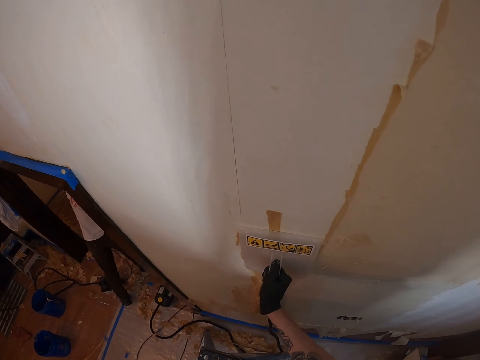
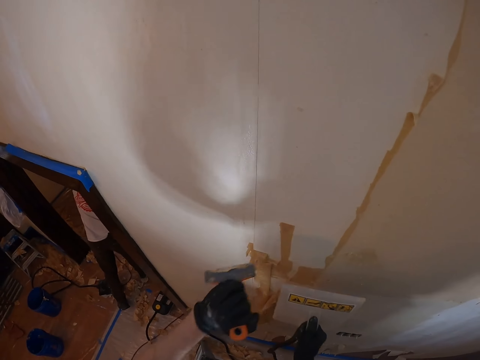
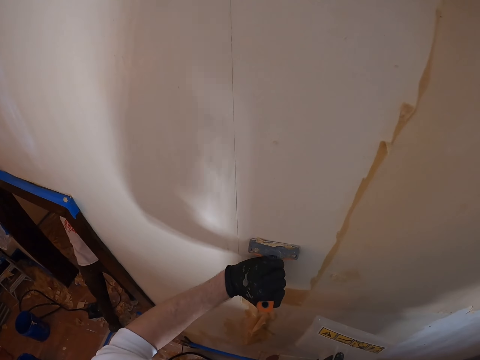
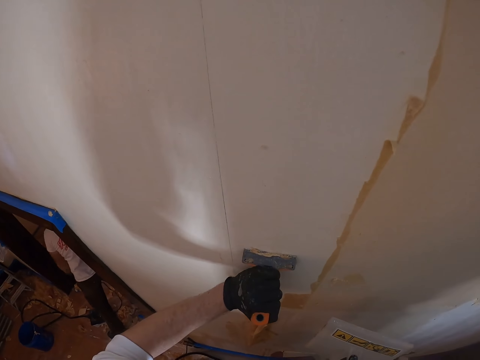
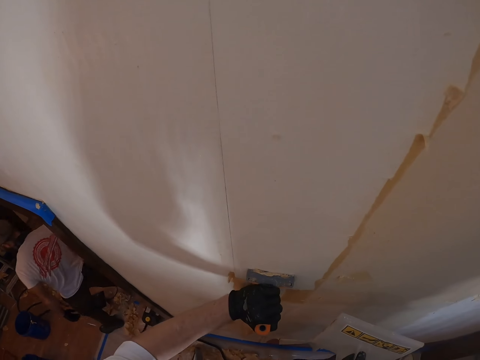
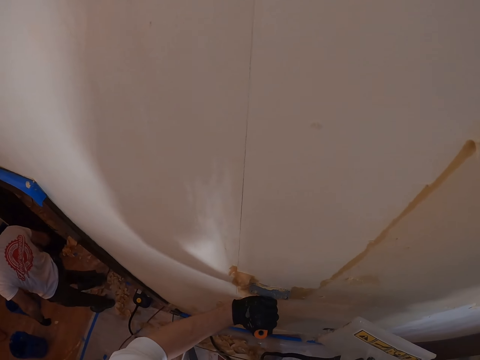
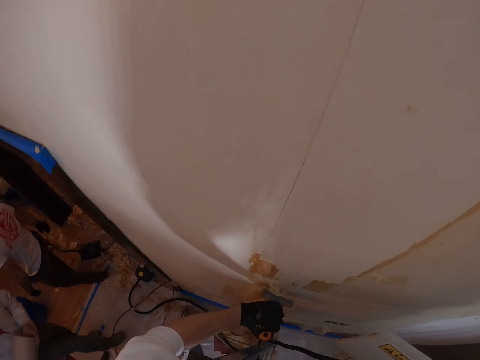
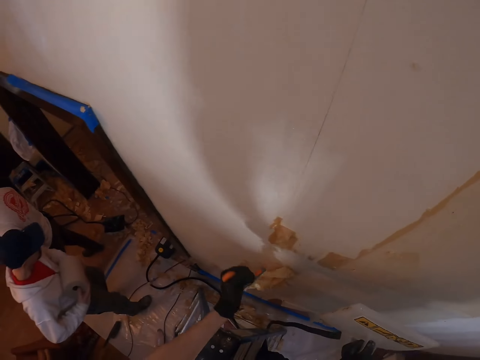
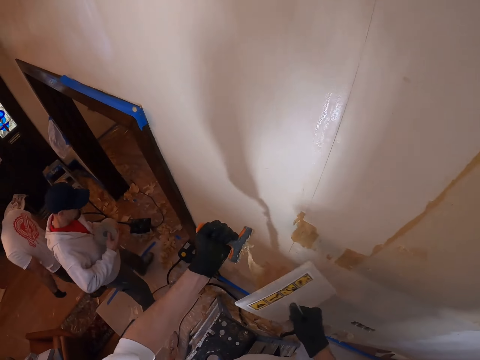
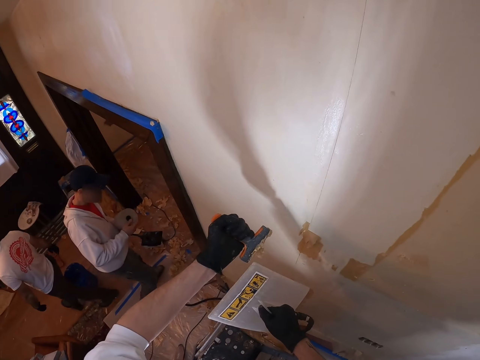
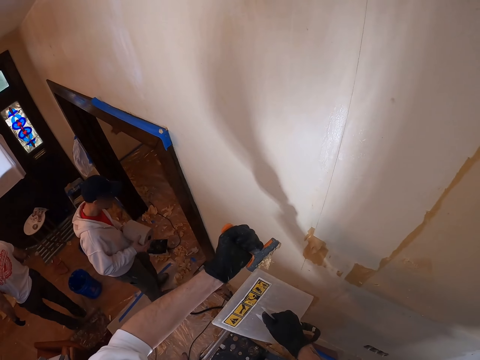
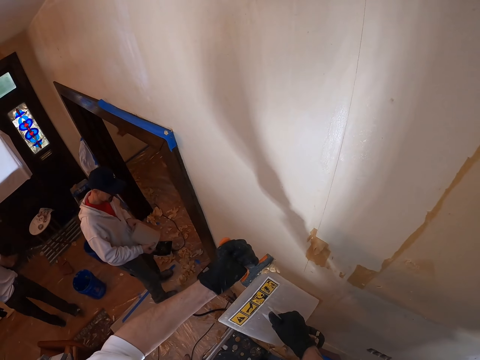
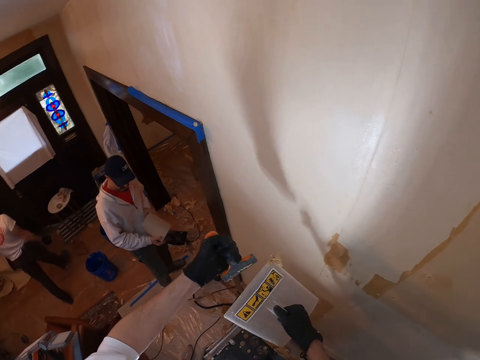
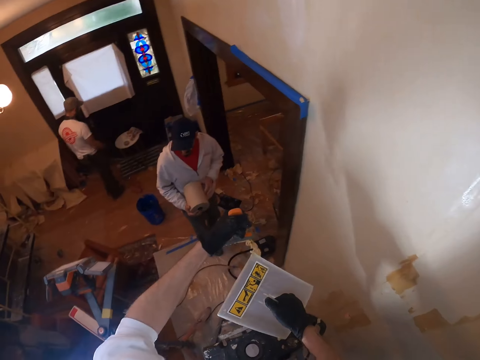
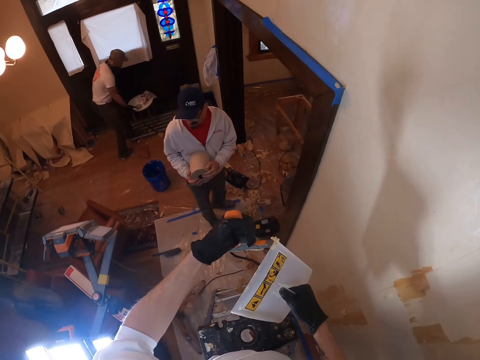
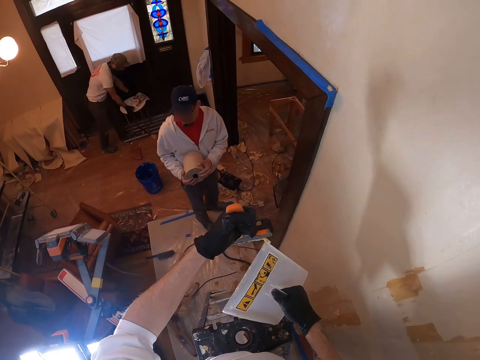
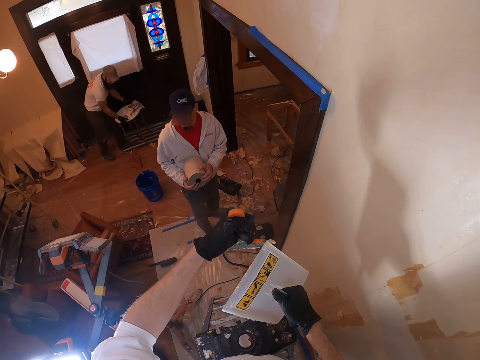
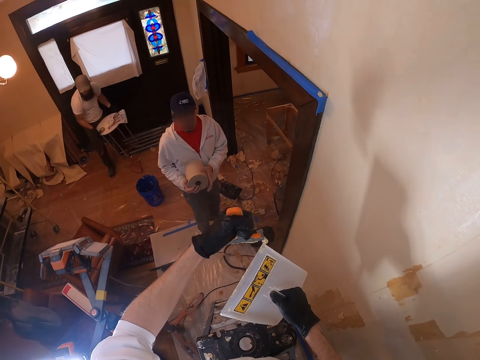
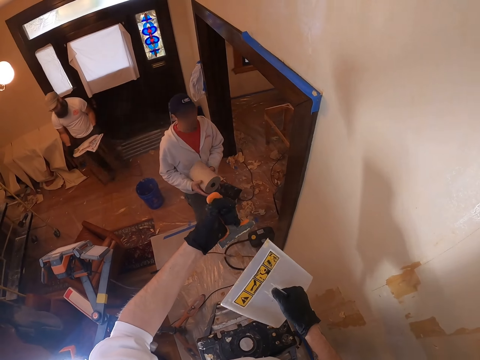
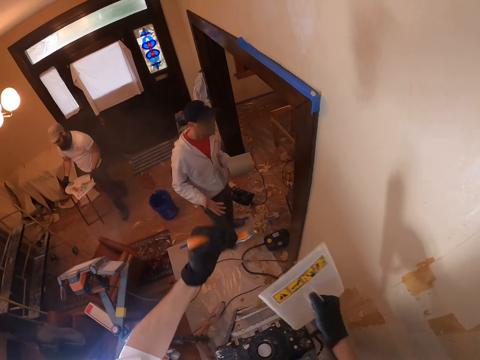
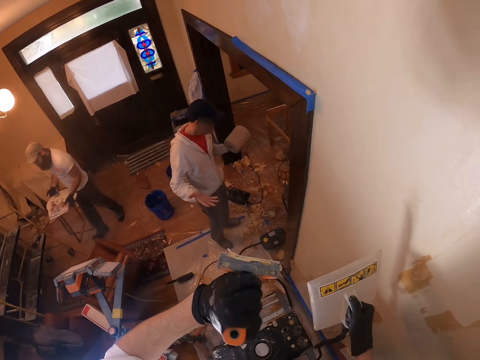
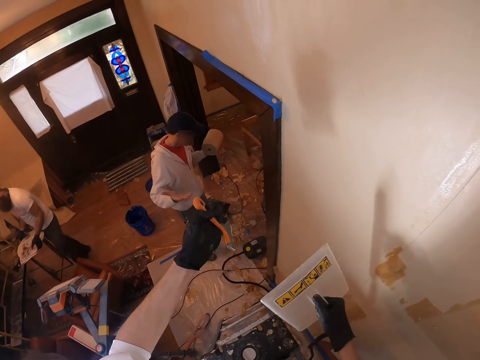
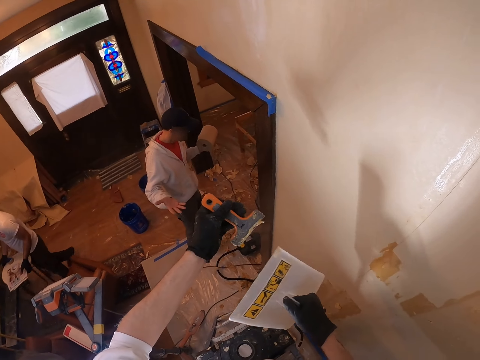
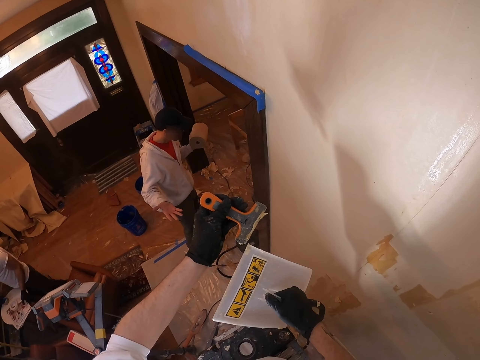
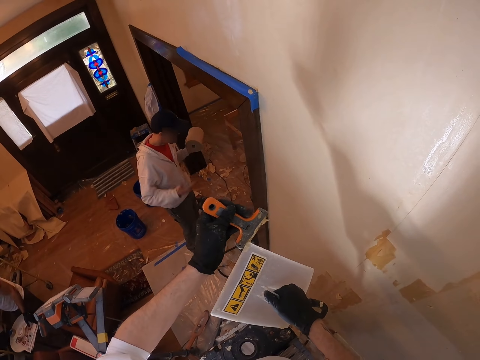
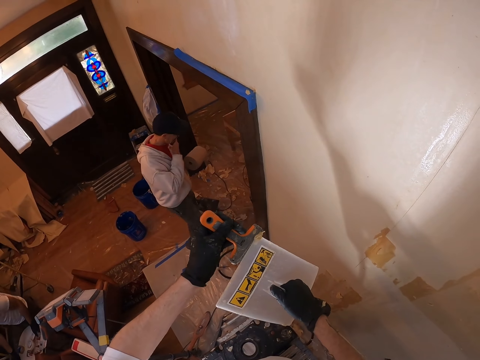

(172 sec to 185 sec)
The camera wearer removes the wallpaper. They remove the paint from the wall. They clean the paint scraper.

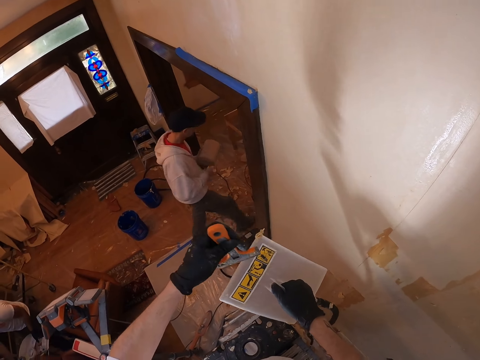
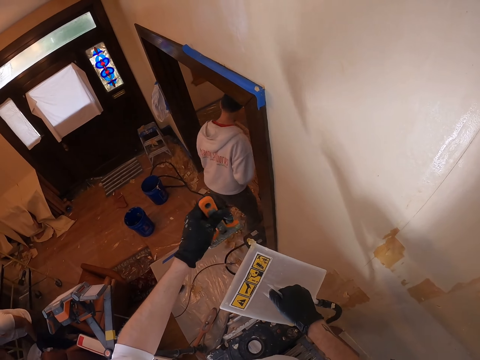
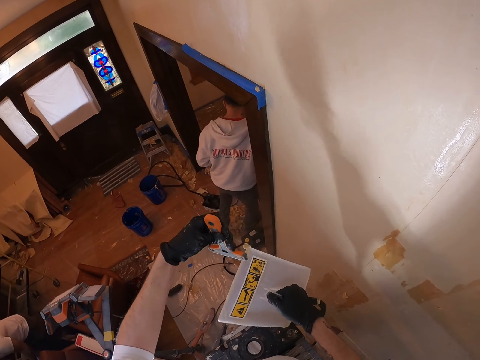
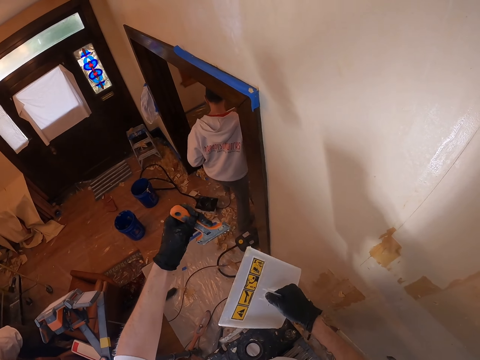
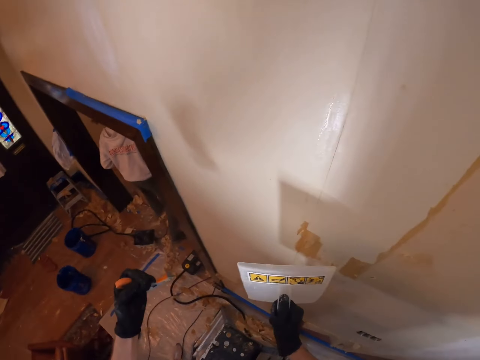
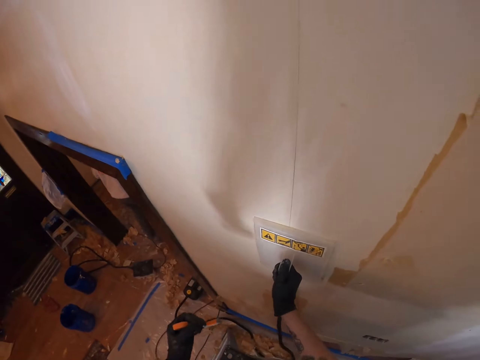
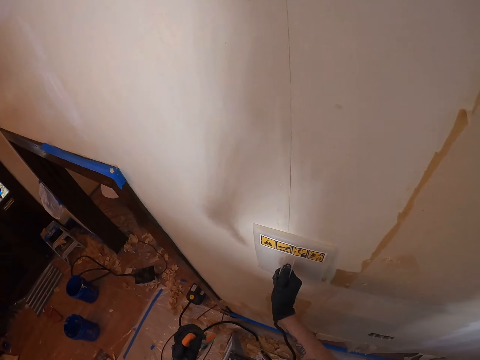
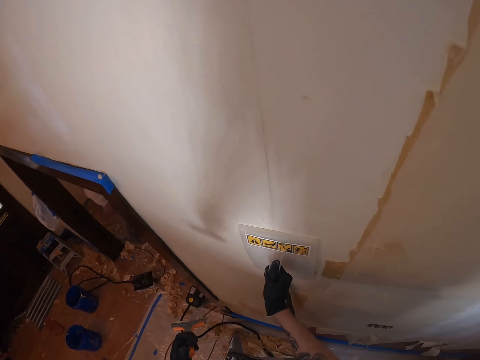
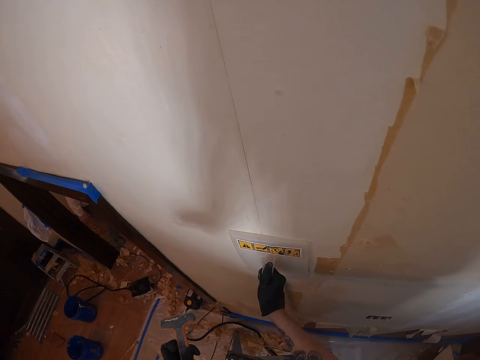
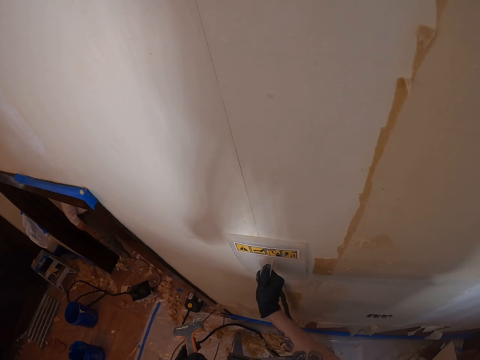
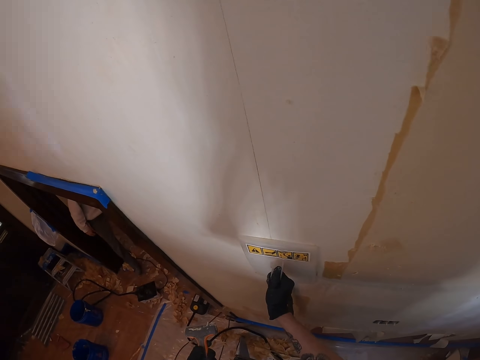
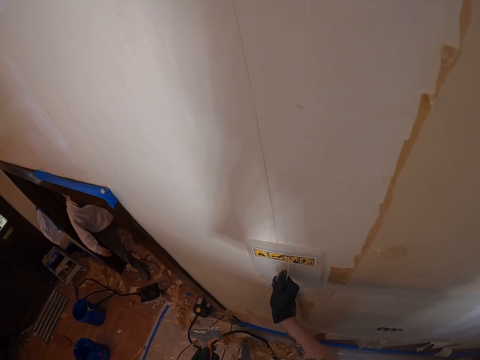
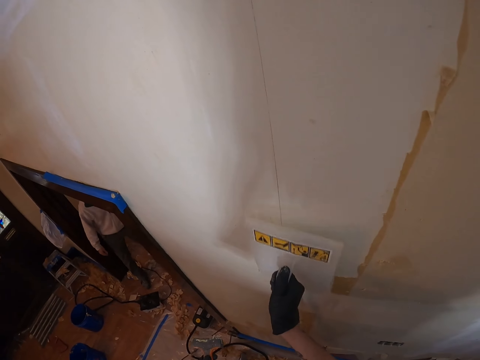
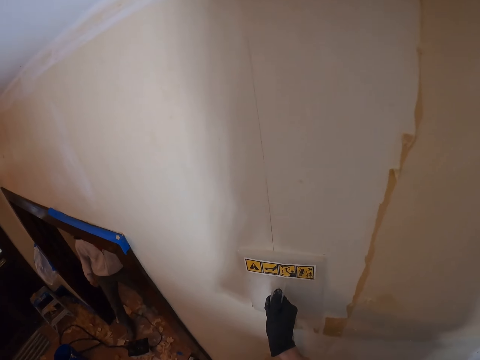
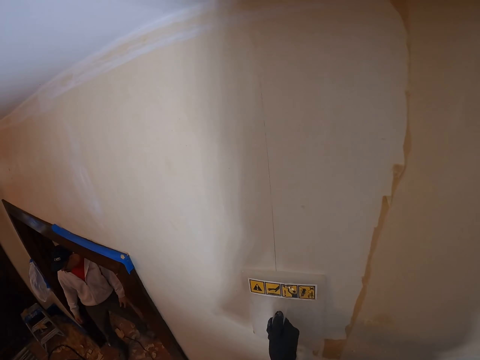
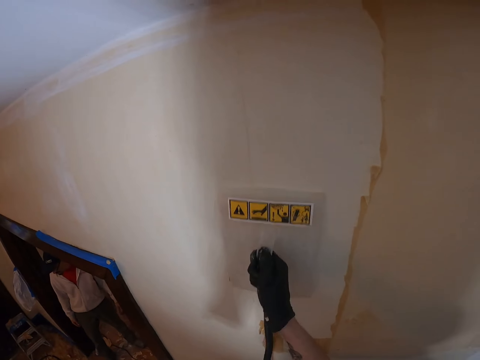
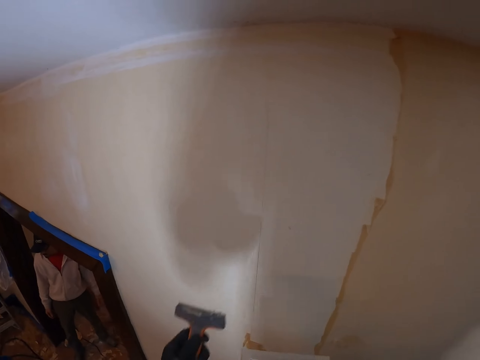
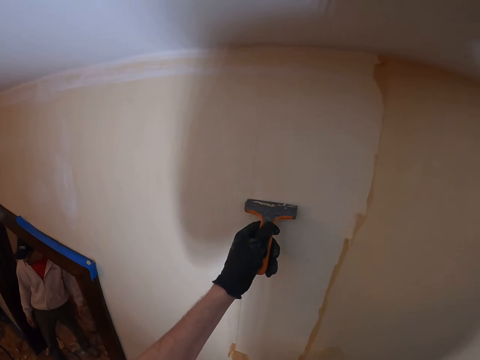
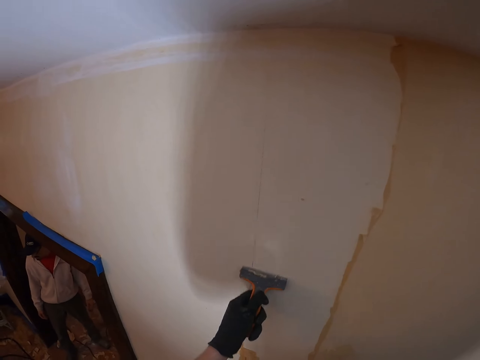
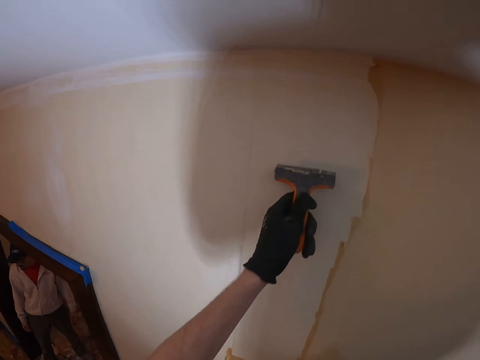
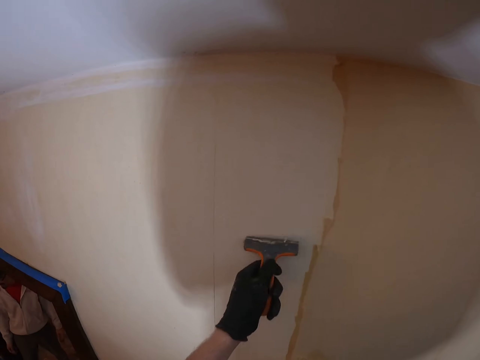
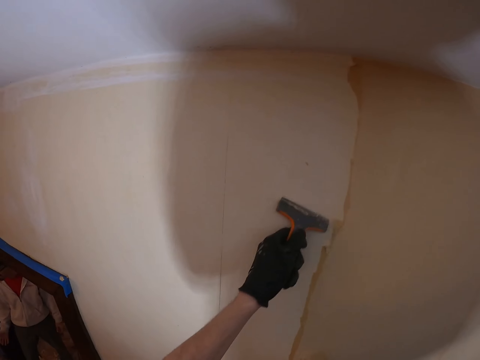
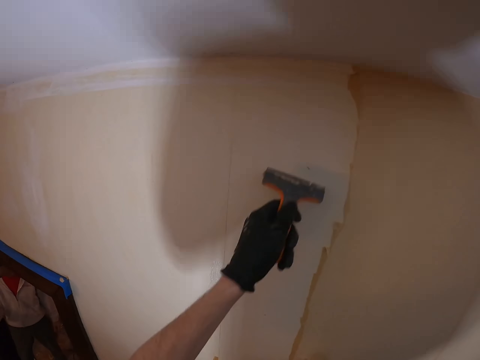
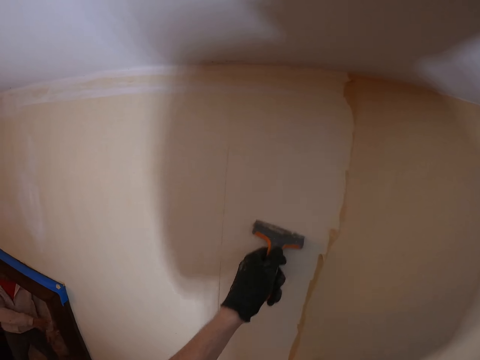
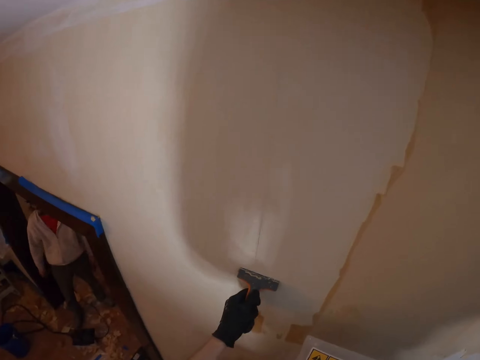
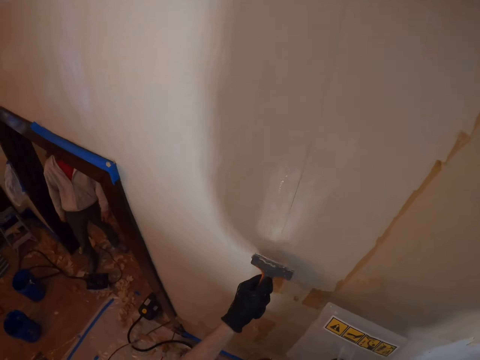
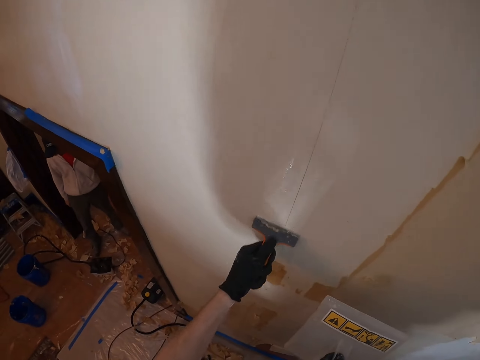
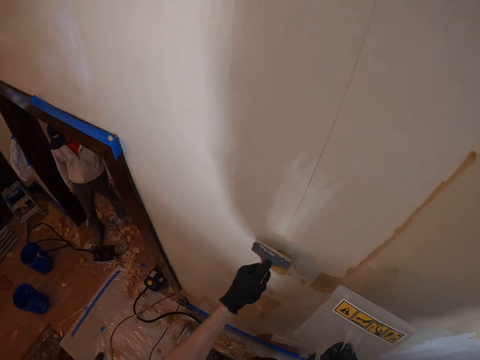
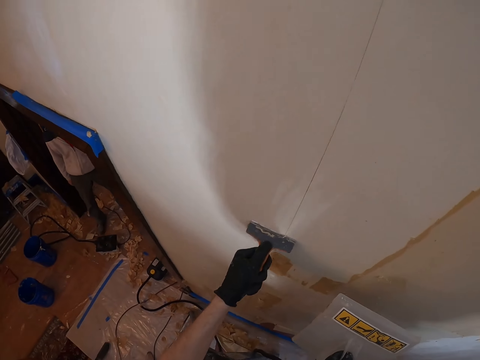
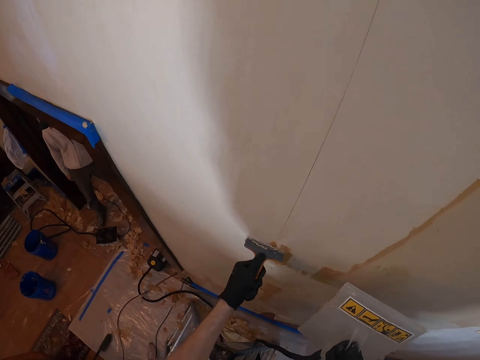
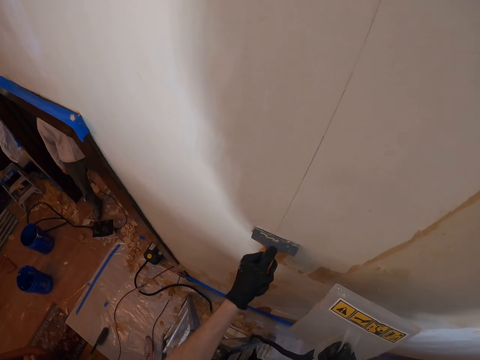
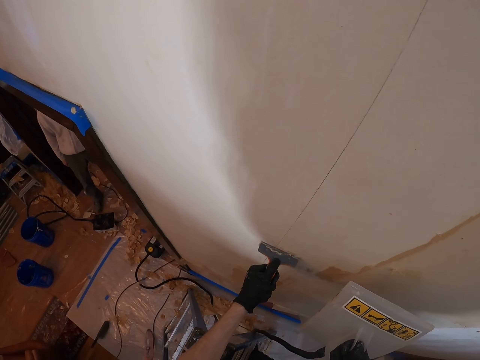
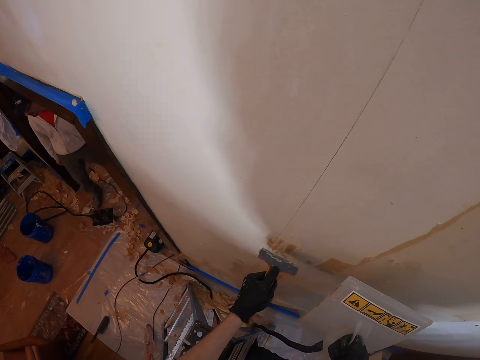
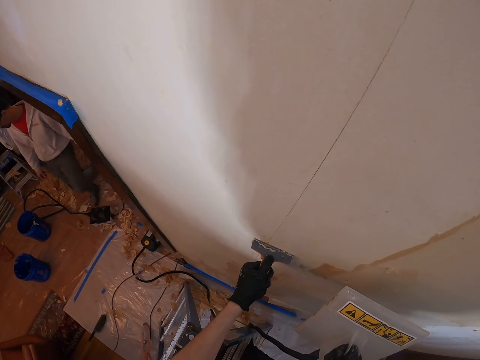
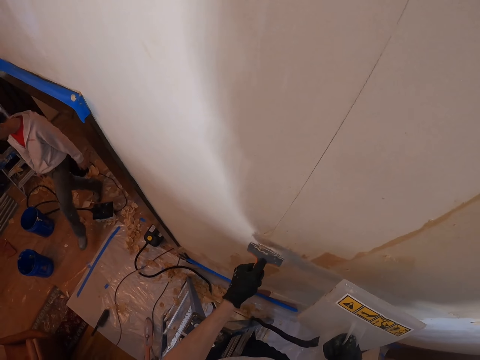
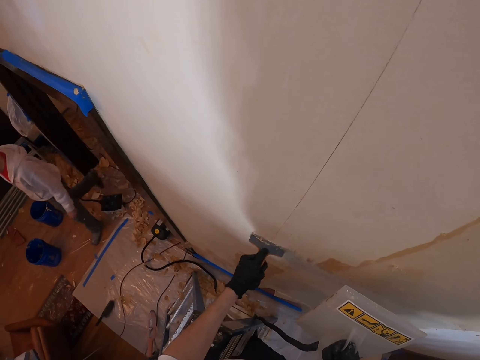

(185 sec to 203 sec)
The camera wearer places the plaster smoother on the wall. They wipe the wall. They remove the paint from the wall.
